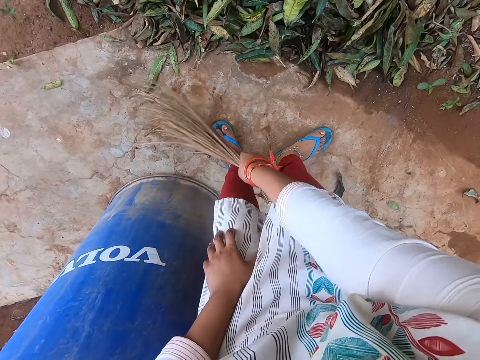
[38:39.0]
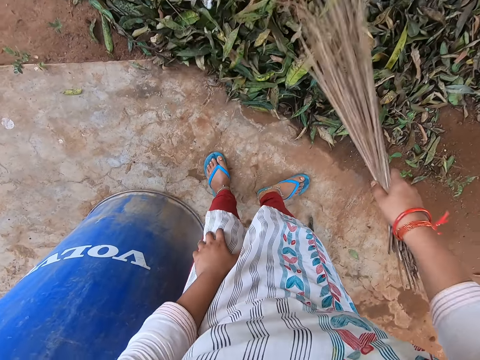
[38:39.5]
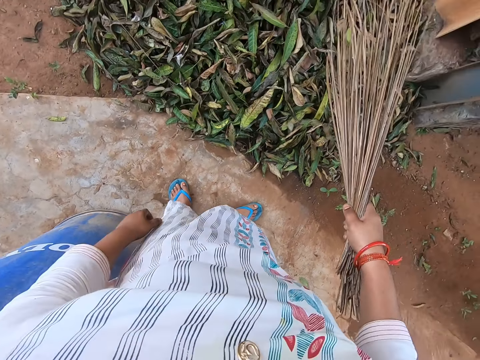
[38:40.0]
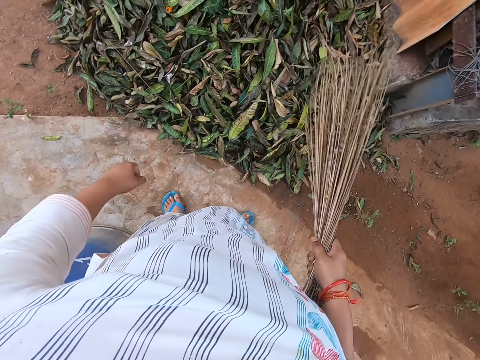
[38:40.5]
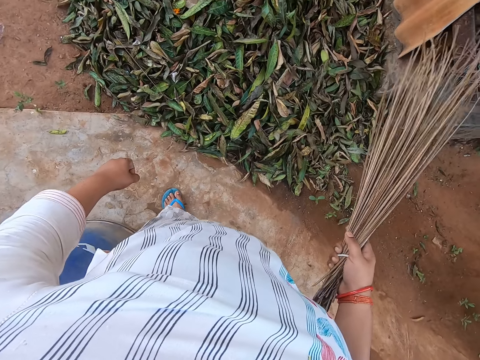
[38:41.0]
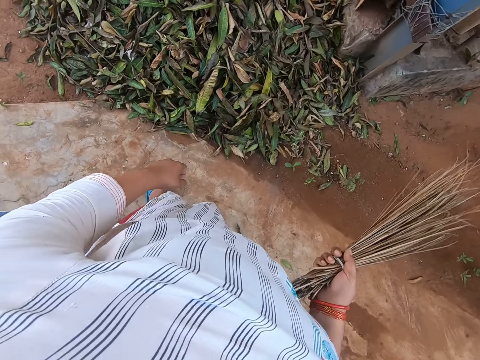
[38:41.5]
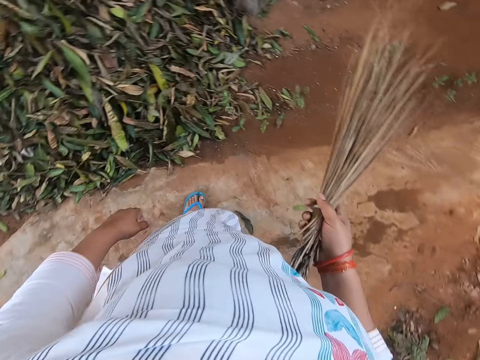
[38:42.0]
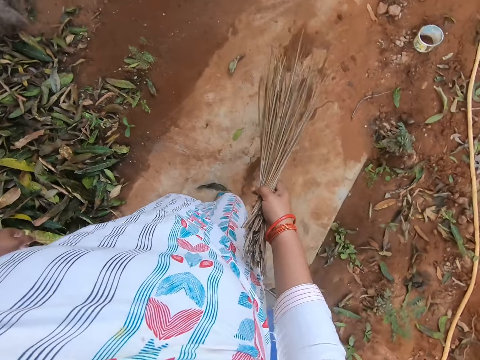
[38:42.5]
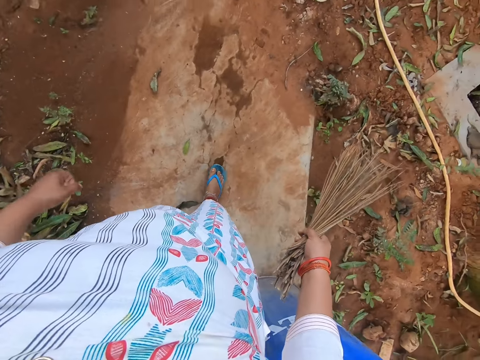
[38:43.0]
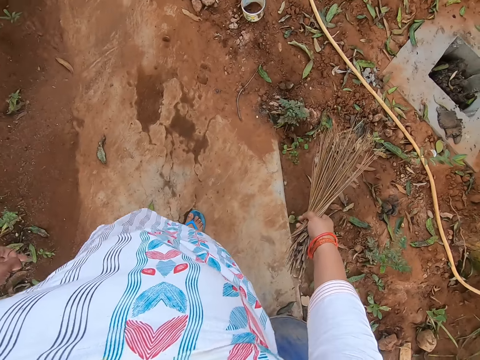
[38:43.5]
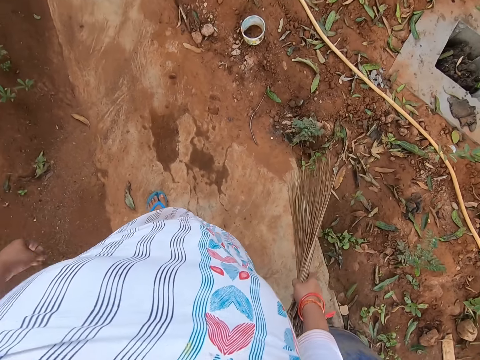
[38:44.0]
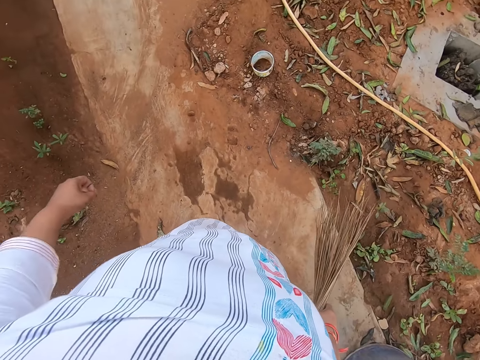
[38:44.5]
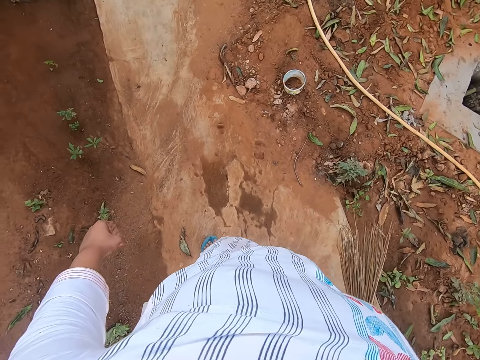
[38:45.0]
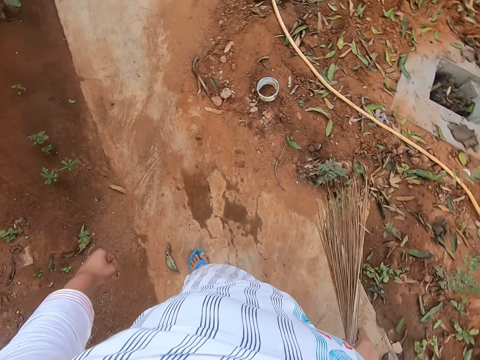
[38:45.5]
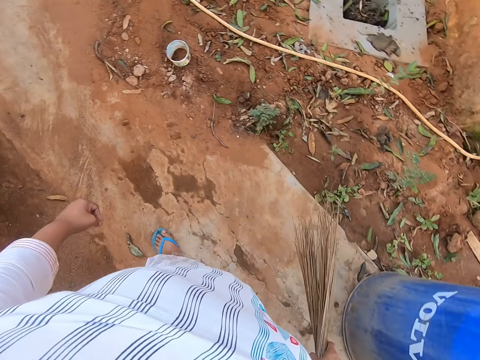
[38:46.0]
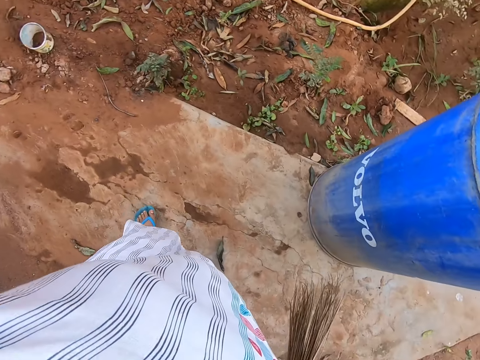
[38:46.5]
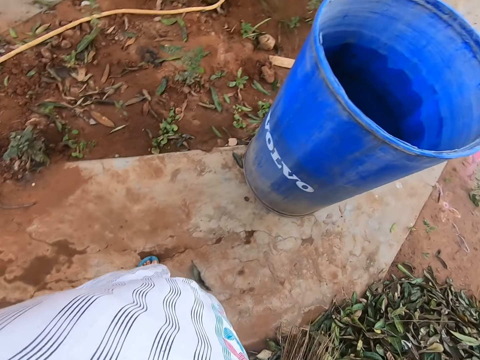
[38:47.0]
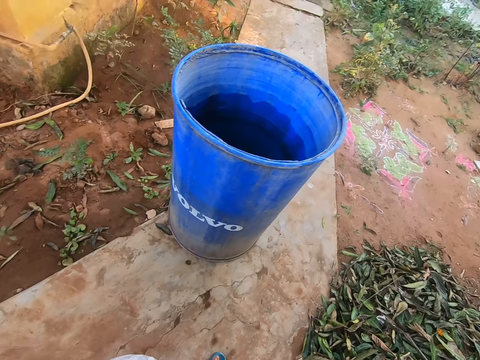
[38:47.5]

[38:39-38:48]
The camera wearer stands. She walks. She stands. She reaches for her head with her left hand.
